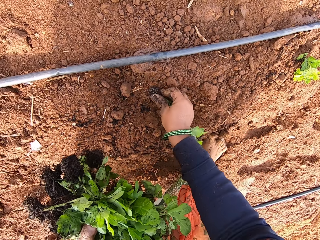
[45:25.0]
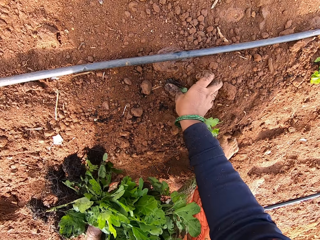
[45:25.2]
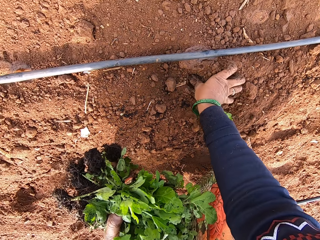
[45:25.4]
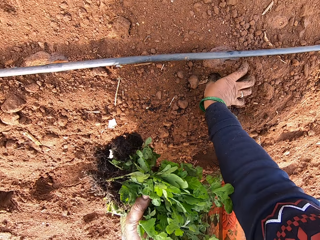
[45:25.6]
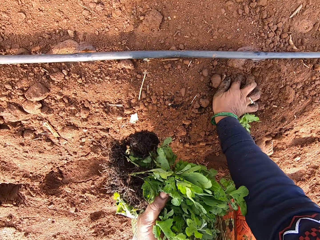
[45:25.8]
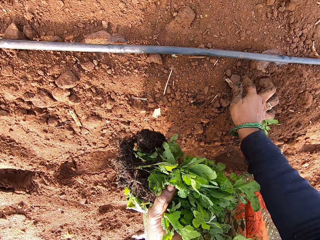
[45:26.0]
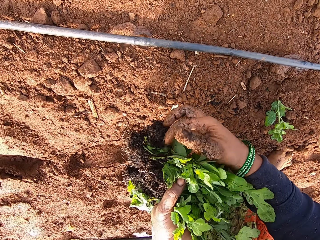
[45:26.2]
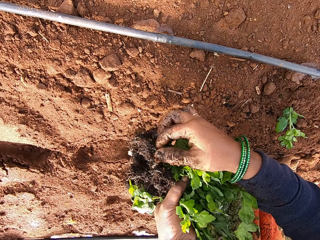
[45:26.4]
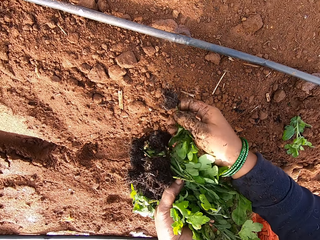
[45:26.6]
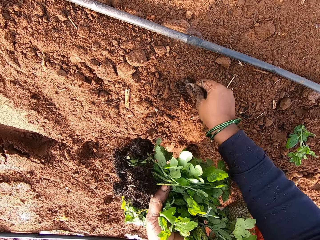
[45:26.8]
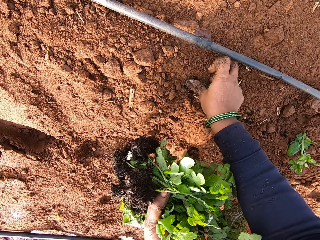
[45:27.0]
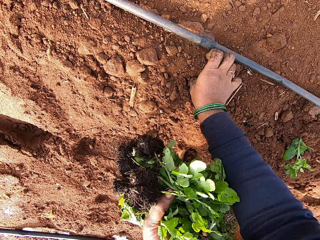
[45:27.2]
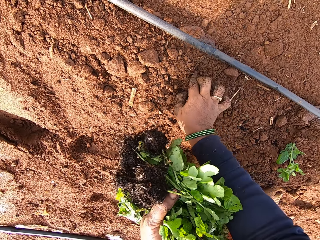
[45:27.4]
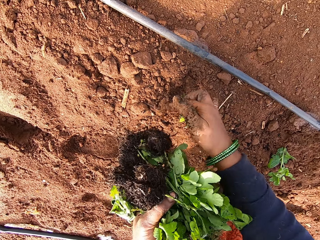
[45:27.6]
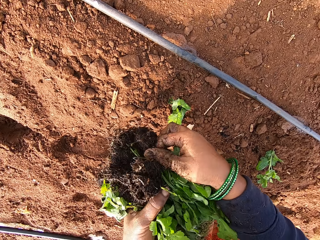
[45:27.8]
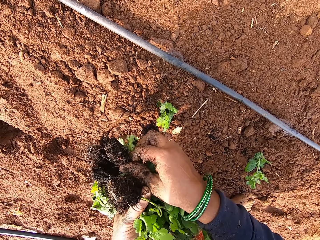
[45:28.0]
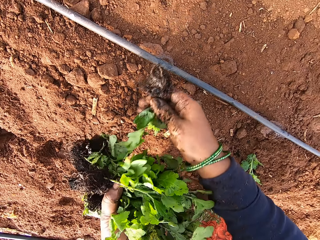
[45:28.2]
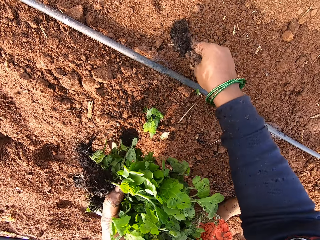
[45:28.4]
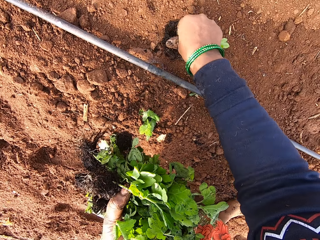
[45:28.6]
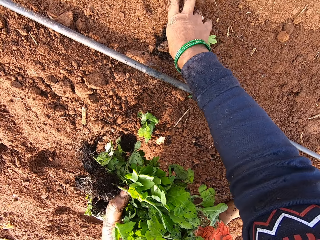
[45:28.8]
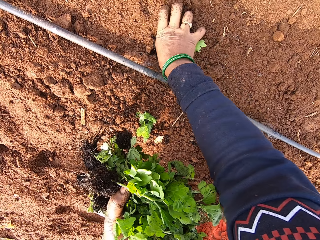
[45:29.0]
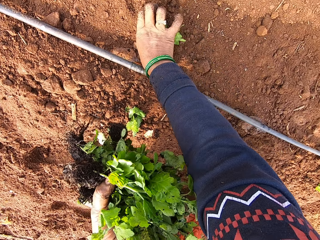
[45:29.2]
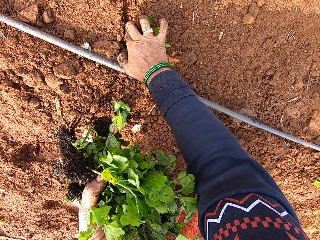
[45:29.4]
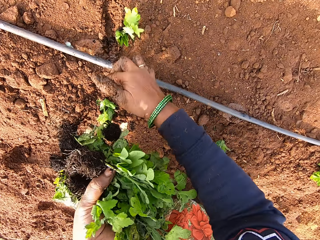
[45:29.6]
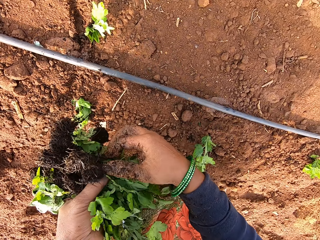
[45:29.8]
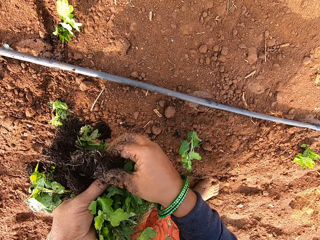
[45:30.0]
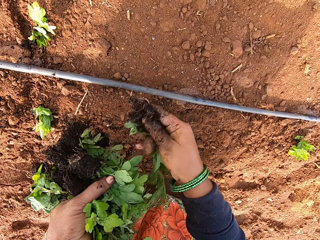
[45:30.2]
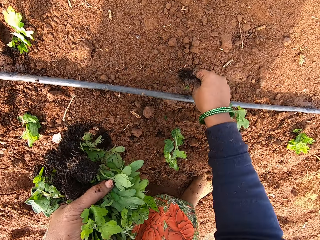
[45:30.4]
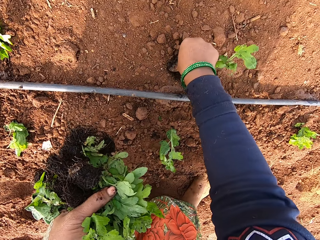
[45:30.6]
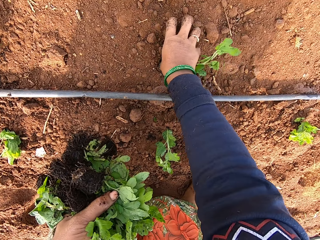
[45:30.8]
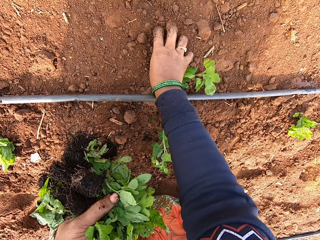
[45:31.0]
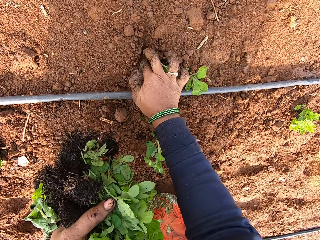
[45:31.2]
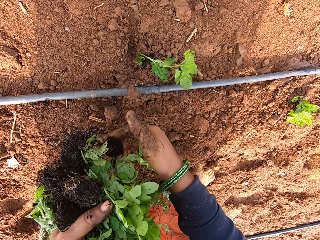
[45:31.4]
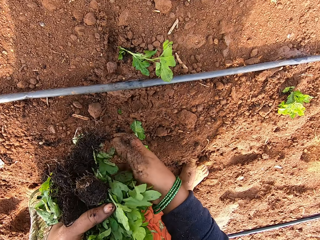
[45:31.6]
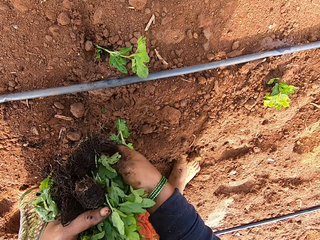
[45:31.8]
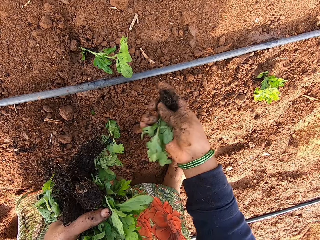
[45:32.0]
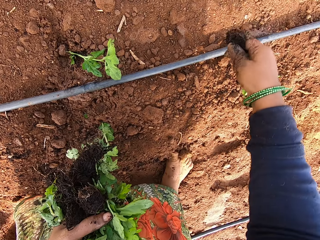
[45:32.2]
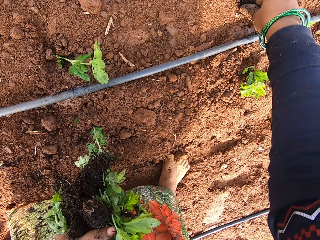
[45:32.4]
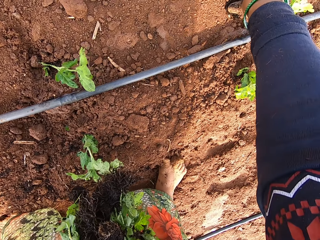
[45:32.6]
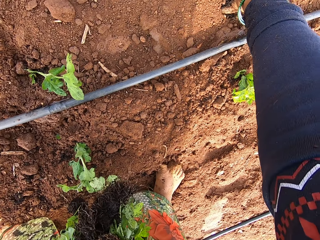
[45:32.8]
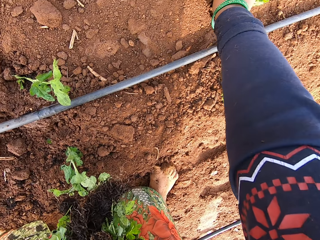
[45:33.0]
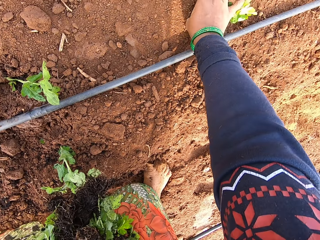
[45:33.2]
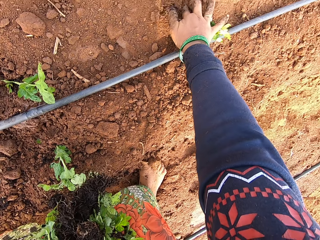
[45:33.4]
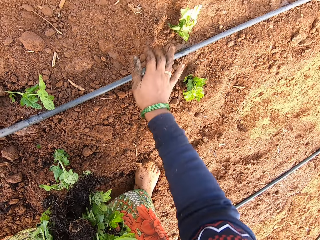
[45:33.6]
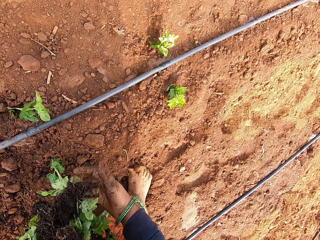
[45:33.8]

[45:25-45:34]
The camera wearer plants the seedling in the ground with her right hand. She takes a seedling from her left hand with her right hand. She plants the seedling in the ground with her right hand. She takes a seedling from her left hand with her right hand. She plants the seedling in the ground with her right hand. She takes a seedling from her left hand with her right hand. She plants the seedling in the ground with her right hand. She takes a seedling from her left hand with her right hand. She plants the seedling in the ground with her right hand.

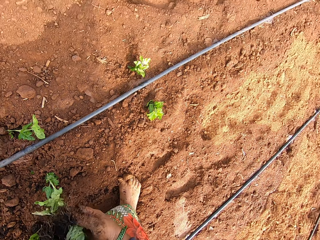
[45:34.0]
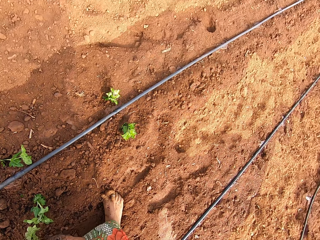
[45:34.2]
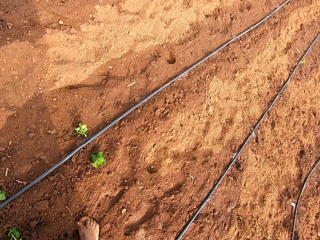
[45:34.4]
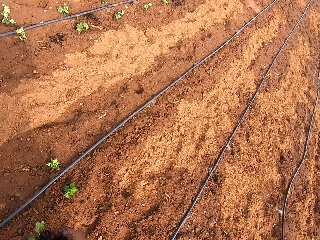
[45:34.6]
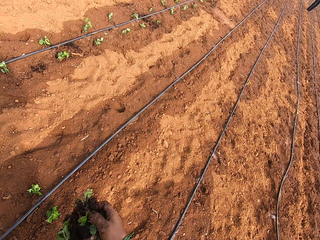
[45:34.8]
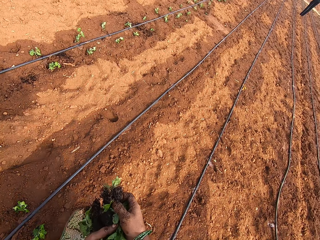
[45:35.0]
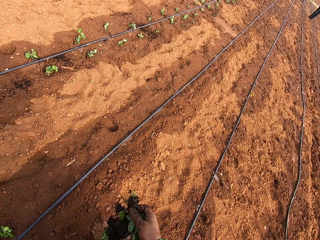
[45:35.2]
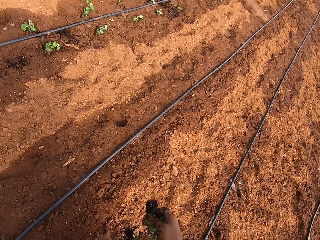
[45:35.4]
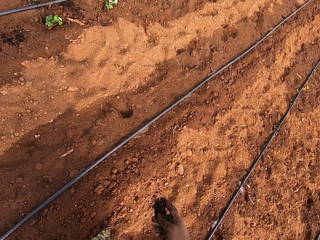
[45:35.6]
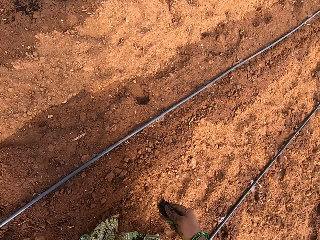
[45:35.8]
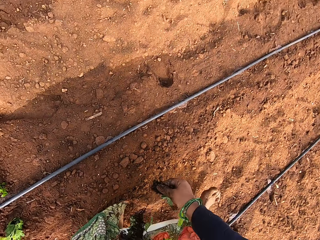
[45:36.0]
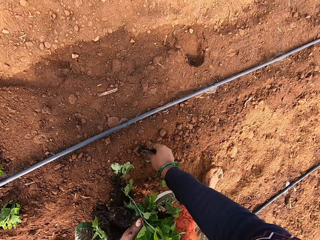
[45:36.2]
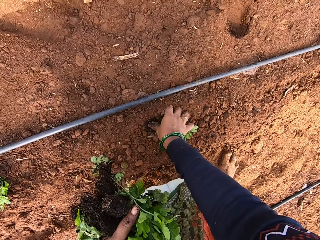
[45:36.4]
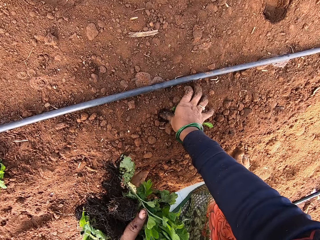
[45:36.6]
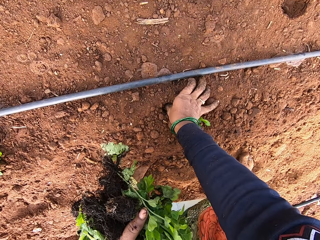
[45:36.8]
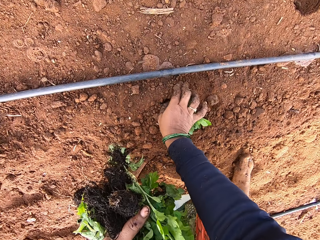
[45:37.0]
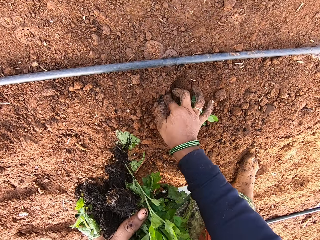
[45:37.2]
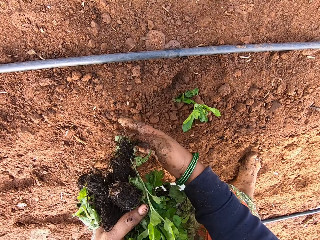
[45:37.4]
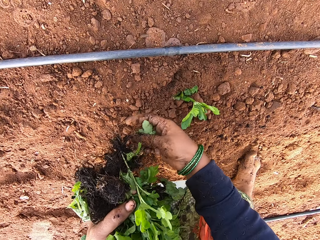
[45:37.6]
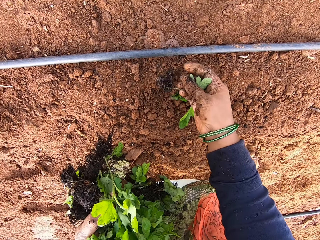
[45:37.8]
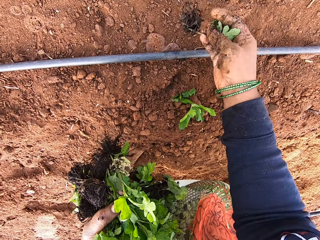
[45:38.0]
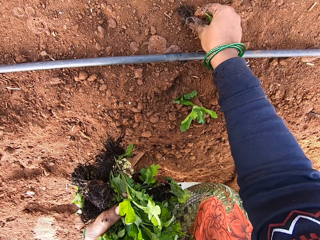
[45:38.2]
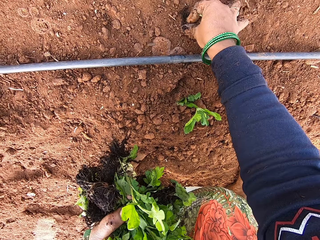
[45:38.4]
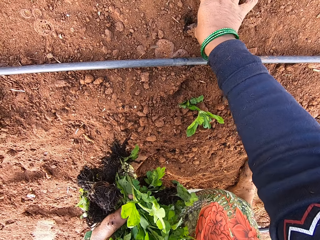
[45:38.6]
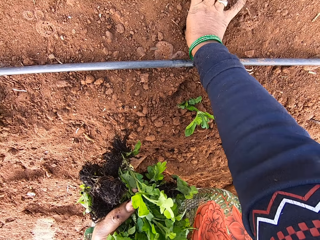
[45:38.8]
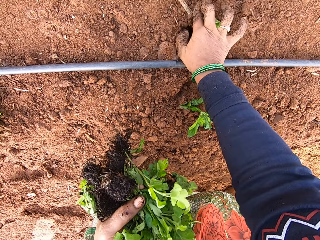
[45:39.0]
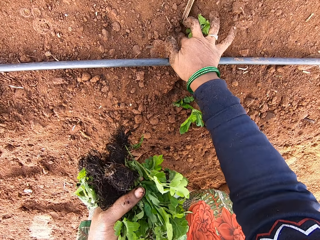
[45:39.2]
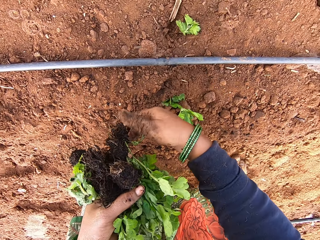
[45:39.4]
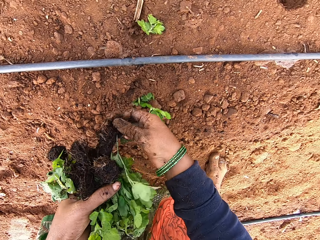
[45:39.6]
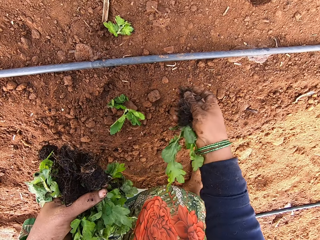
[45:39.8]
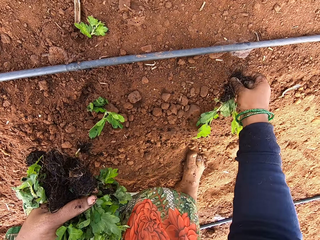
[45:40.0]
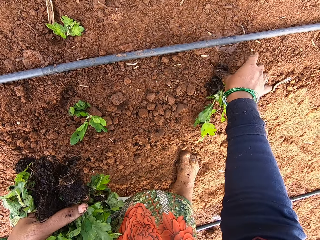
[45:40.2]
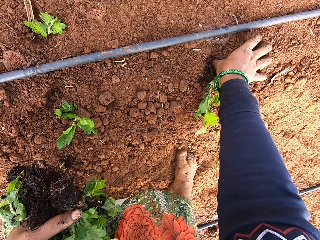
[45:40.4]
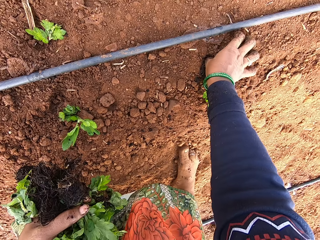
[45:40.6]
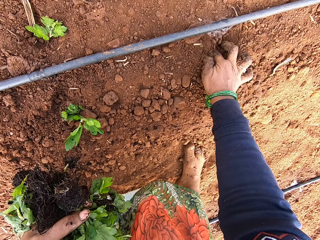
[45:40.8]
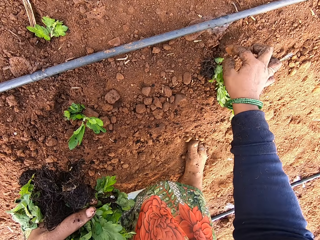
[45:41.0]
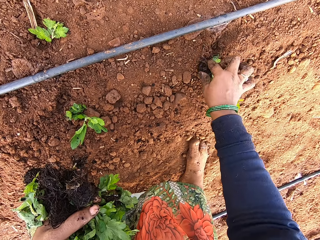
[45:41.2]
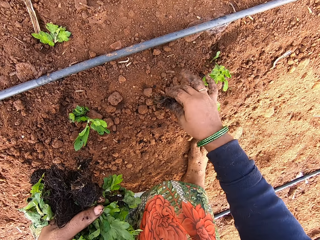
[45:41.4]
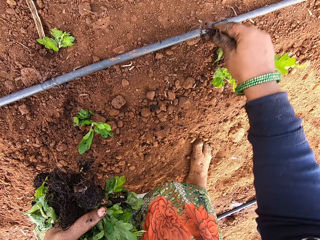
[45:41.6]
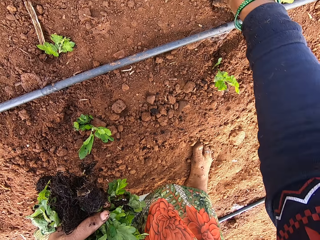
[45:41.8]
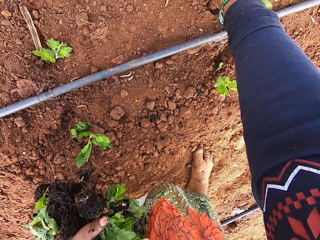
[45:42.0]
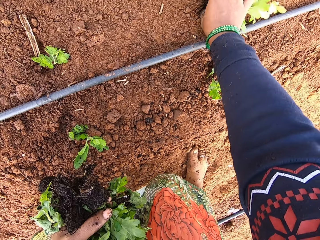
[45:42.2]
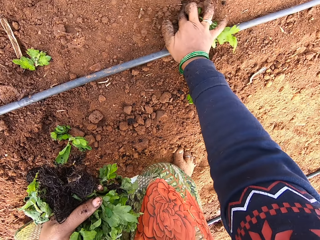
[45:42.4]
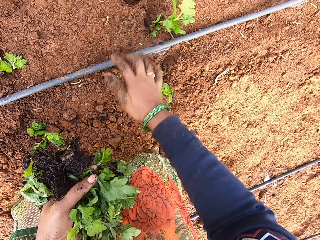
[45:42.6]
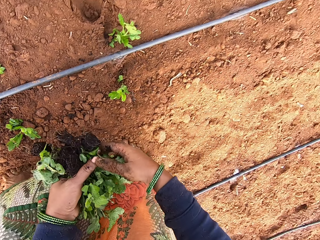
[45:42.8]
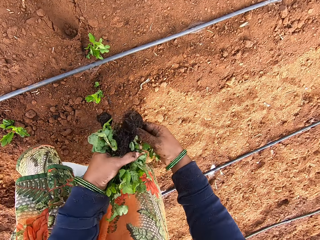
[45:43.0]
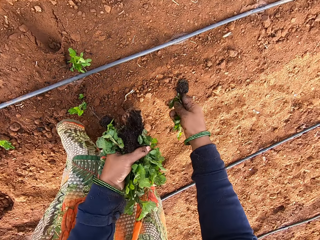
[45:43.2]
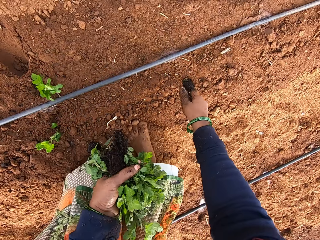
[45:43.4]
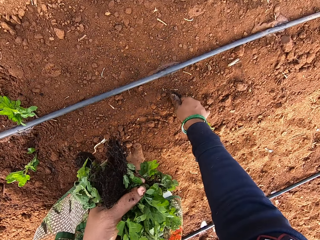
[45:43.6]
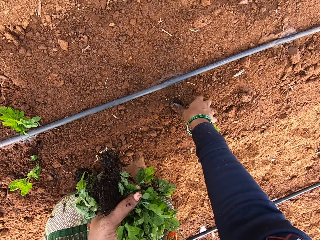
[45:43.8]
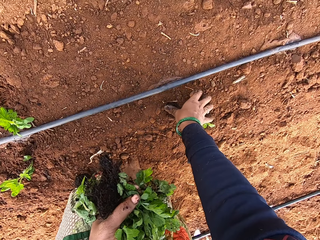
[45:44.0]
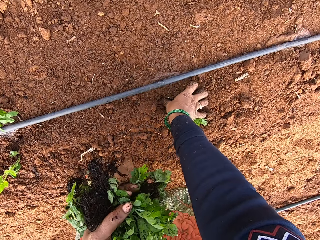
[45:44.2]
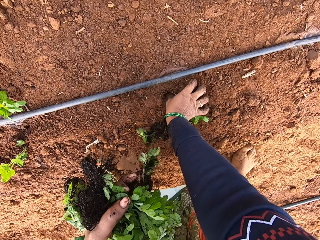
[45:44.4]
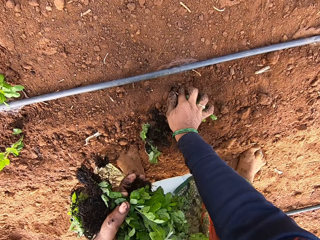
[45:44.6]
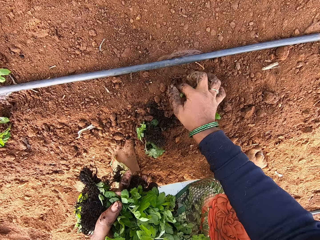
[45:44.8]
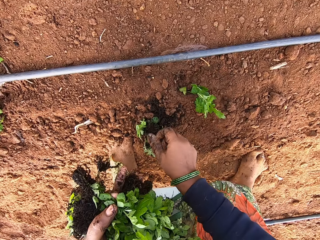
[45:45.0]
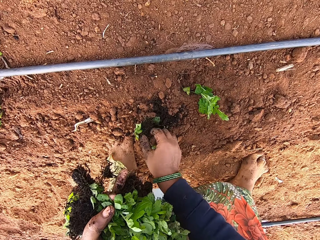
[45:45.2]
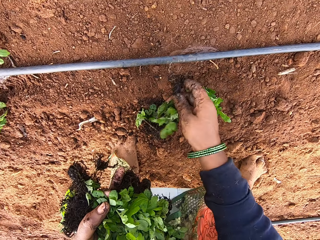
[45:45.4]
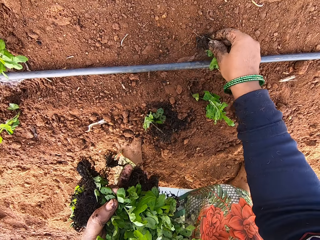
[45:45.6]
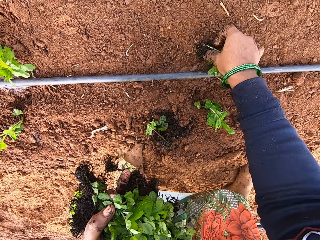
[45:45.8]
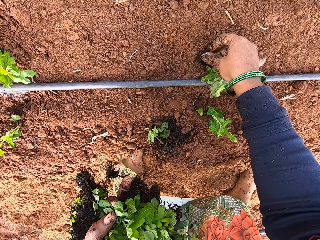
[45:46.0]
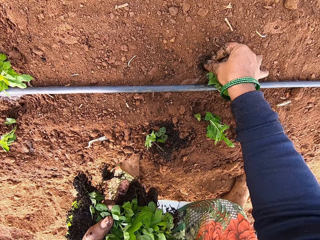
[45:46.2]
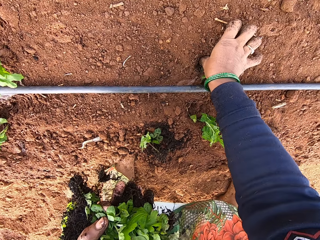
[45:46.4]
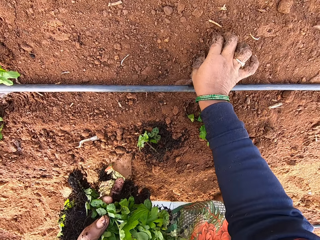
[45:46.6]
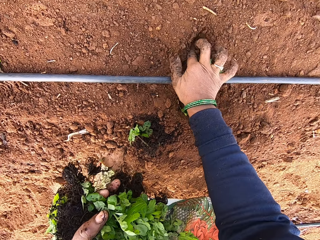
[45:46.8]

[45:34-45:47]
The camera wearer holds the seedlings with both hands. She takes a seedling from her left hand with her right hand. She plants the seedling in the ground with her right hand. She takes a seedling from her left hand with her right hand. She plants the seedling in the ground with her right hand. She takes a seedling from her left hand with her right hand. She plants the seedling in the ground with her right hand. She picks up a seedling from the ground with her right hand. She plants the seedling in the ground with her right hand. She takes a seedling from her left hand with her right hand. She plants the seedling in the ground with her right hand. She picks up a seedling from the ground with her right hand. She plants the seedling in the ground with her right hand.
